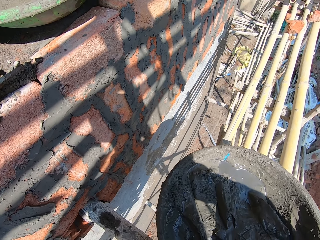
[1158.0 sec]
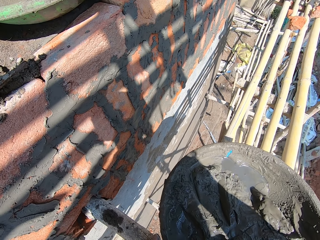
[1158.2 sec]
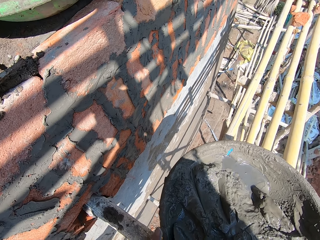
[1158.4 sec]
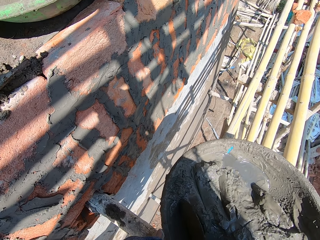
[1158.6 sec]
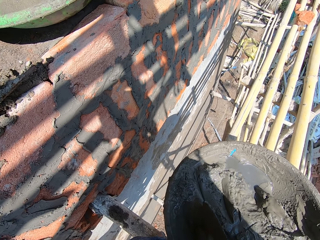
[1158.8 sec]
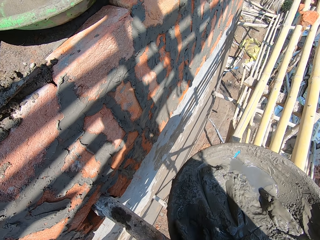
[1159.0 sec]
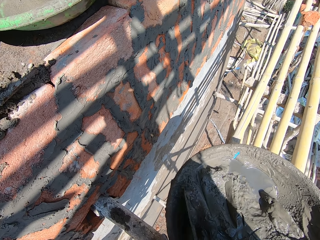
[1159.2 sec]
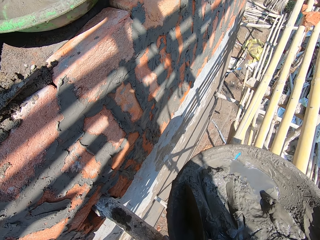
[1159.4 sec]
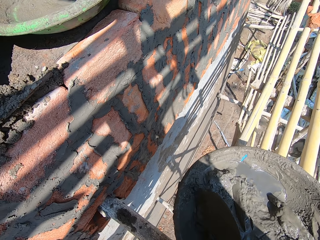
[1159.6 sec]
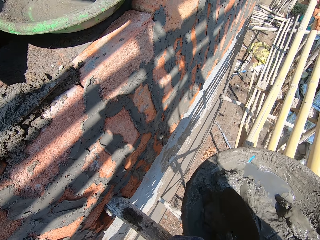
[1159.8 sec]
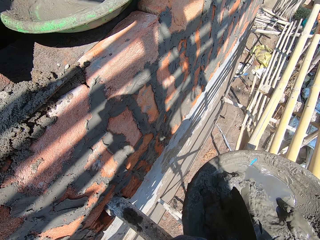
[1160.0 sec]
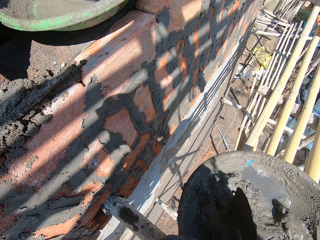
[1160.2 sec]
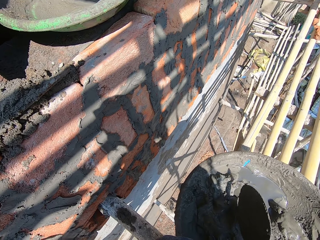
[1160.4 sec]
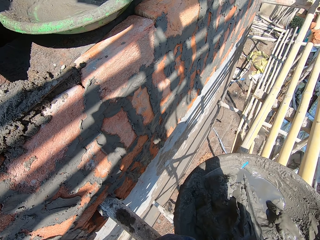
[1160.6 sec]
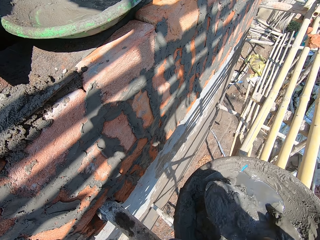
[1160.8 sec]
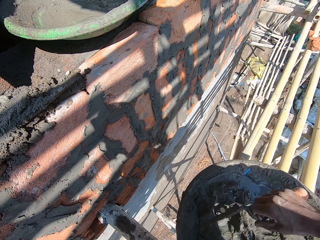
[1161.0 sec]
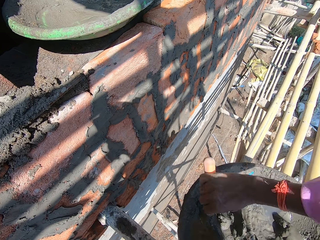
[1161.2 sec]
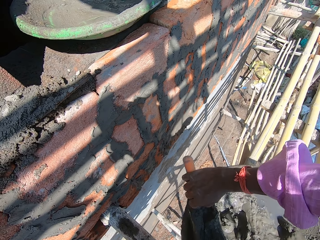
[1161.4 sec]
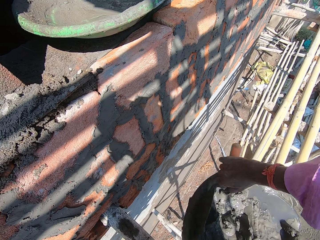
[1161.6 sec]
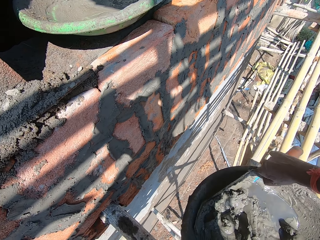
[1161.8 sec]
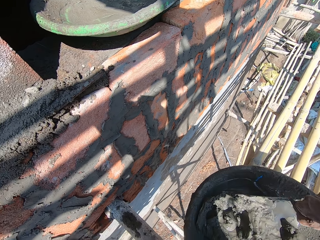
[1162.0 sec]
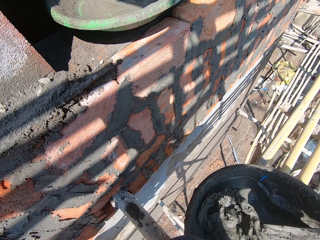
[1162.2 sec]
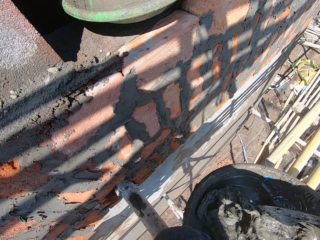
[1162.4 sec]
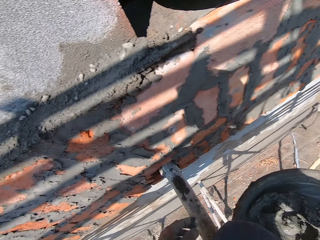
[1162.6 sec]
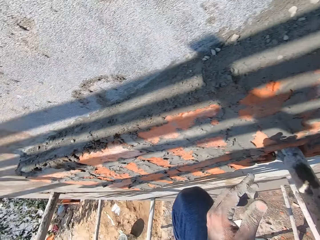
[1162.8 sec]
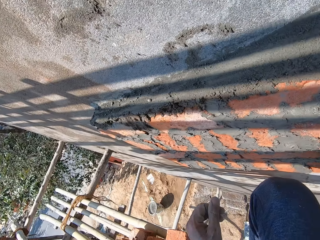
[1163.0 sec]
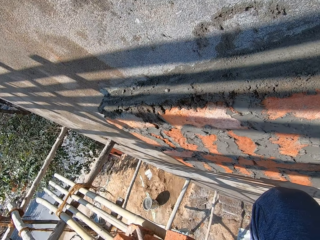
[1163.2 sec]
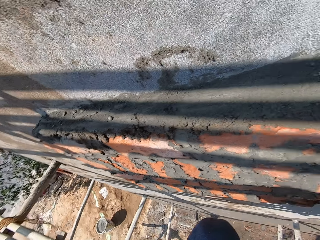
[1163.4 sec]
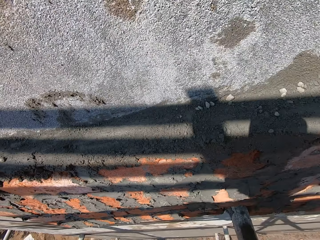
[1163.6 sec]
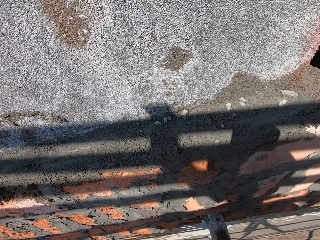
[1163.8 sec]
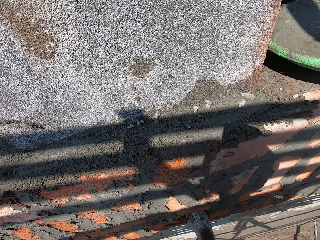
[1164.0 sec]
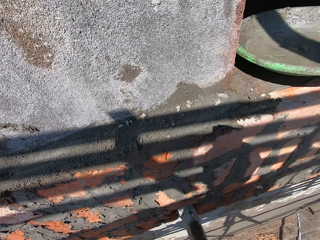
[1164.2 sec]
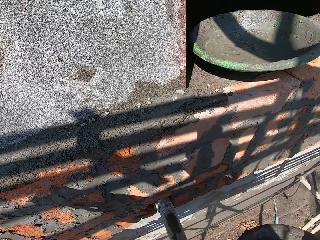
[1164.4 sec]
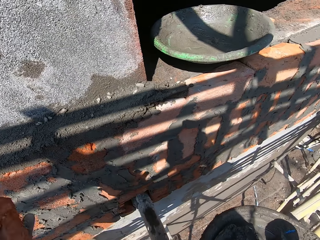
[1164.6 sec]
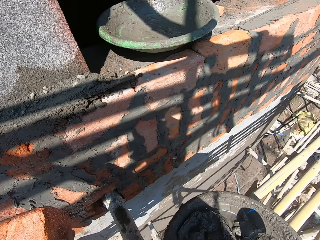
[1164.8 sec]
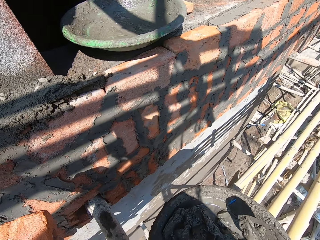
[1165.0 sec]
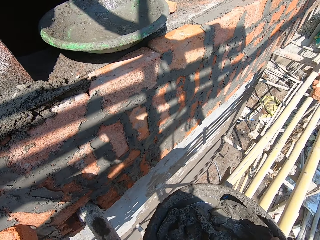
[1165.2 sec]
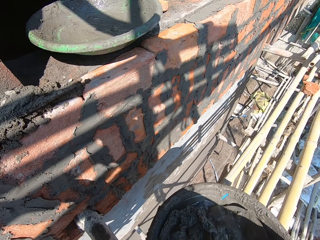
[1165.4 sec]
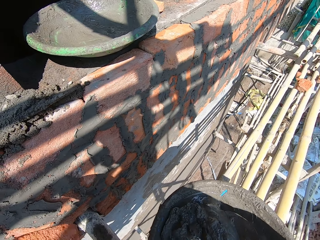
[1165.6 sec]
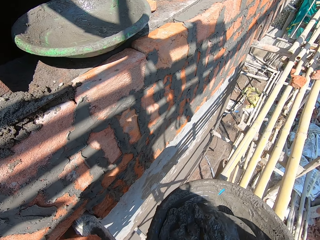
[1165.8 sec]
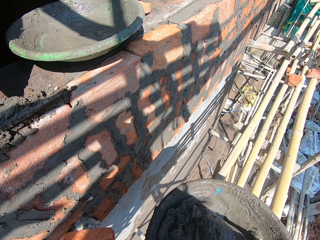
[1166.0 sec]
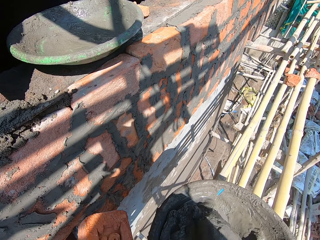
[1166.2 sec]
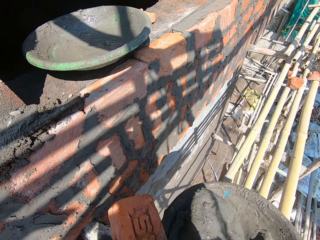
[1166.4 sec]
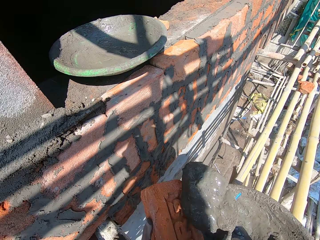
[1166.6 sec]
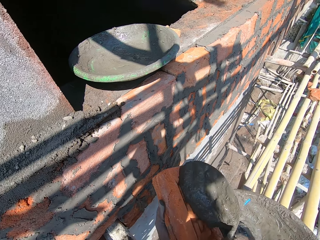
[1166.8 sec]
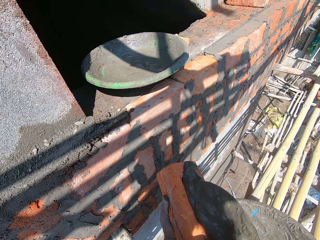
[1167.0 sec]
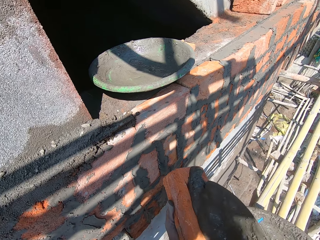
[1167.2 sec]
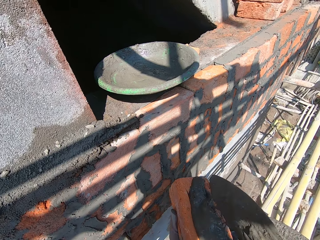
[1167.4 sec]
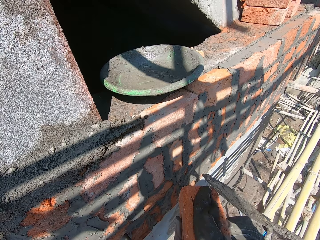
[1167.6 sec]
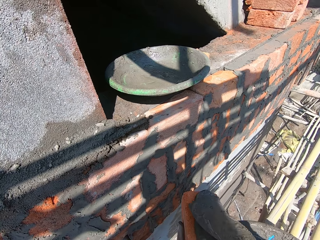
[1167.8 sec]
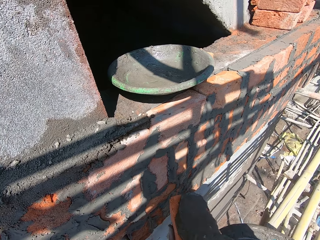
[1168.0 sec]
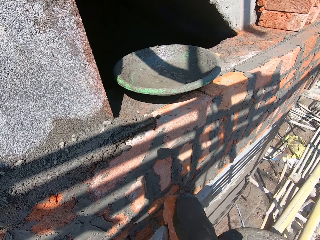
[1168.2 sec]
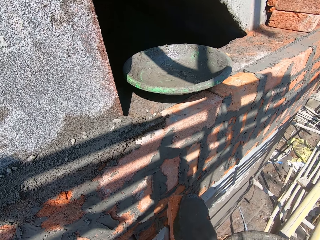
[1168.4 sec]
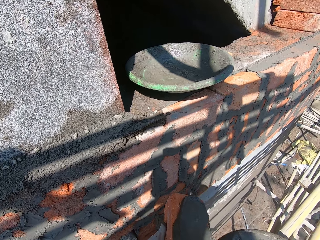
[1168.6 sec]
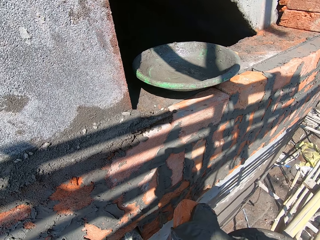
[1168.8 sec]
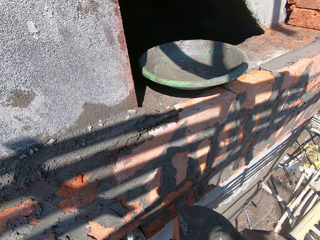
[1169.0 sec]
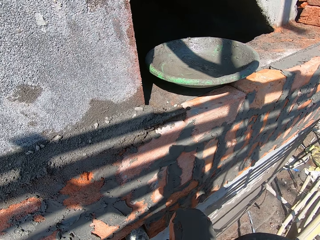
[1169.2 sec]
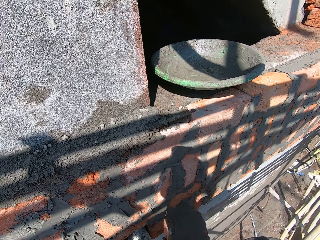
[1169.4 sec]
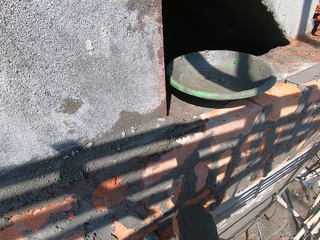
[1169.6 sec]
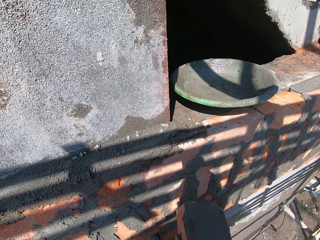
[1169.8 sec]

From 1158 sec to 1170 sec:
The camera wearer holds the mortar pan of wet cement on the scaffolding with his left hand. He takes a clay brick from the scaffolding with his left hand. He turns. He looks around the wall. He scoops some wet cement from the mortar pan of wet cement on the scaffolding with the hand trowel in his right hand. He holds the brick. He drops the wet cement on the hand trowel in his right hand on the clay brick in his left hand. He smears the clay brick in his left hand with the wet cement on the hand trowel in his right hand.

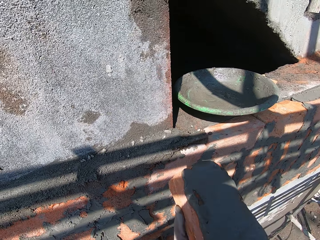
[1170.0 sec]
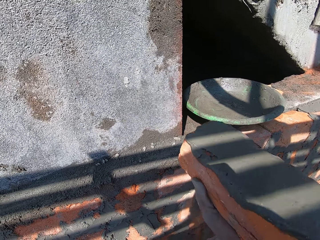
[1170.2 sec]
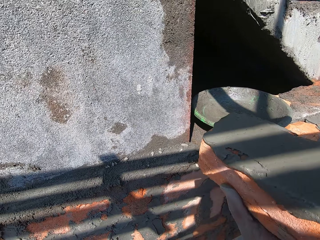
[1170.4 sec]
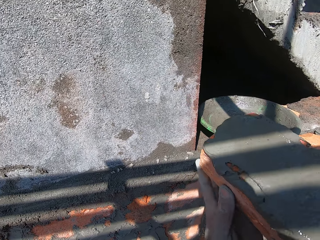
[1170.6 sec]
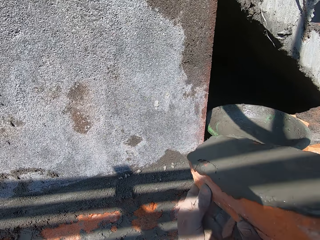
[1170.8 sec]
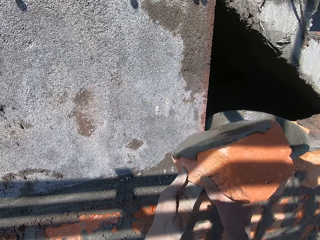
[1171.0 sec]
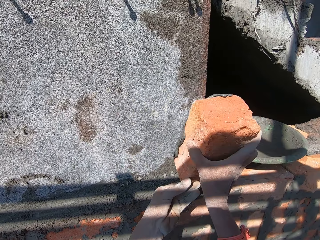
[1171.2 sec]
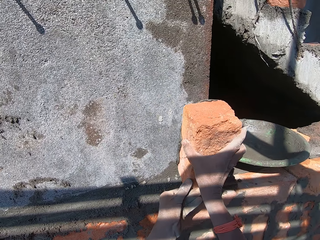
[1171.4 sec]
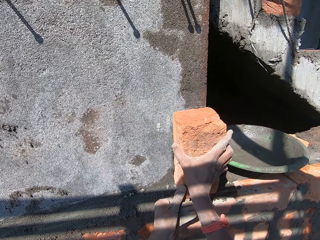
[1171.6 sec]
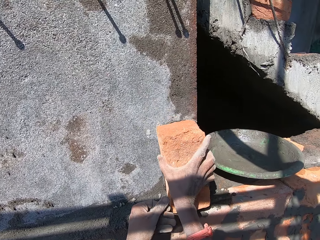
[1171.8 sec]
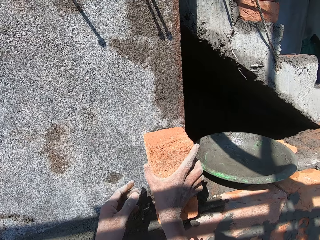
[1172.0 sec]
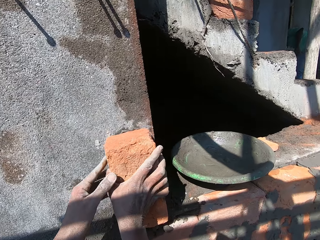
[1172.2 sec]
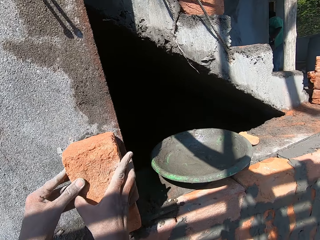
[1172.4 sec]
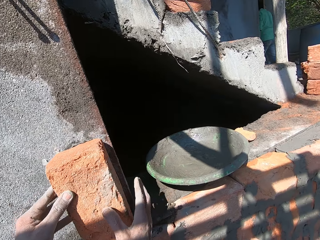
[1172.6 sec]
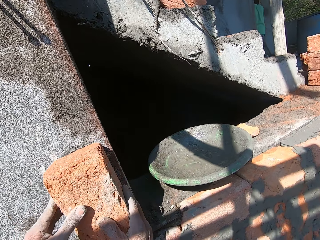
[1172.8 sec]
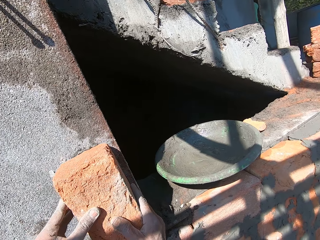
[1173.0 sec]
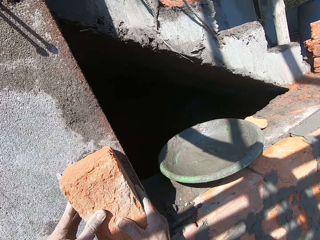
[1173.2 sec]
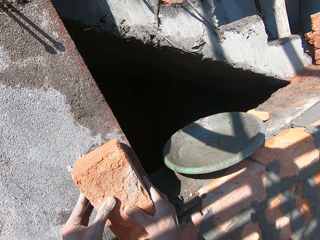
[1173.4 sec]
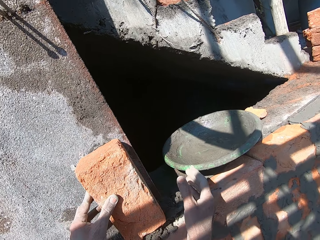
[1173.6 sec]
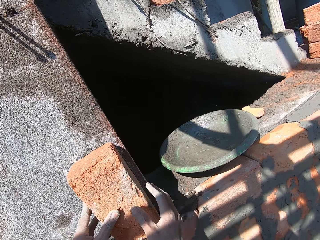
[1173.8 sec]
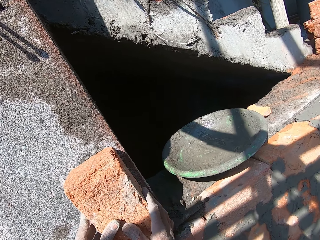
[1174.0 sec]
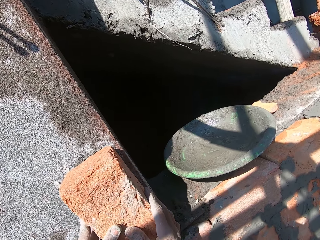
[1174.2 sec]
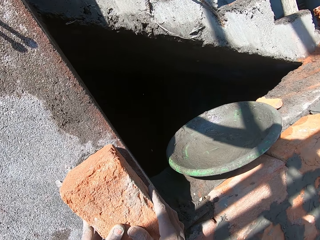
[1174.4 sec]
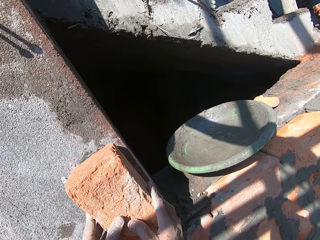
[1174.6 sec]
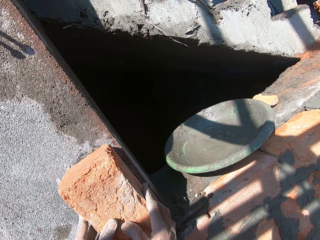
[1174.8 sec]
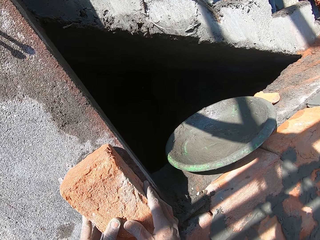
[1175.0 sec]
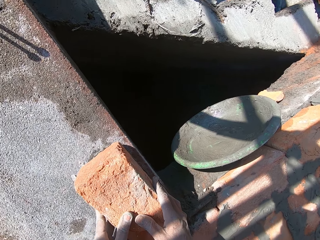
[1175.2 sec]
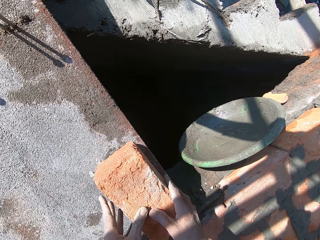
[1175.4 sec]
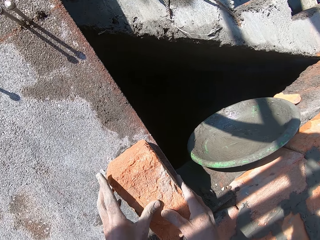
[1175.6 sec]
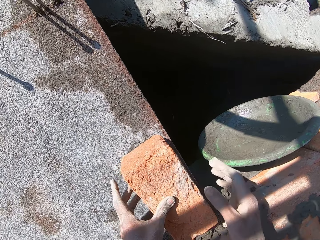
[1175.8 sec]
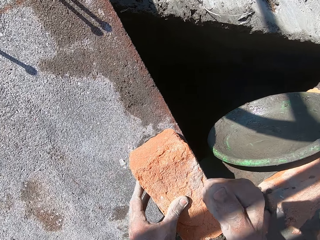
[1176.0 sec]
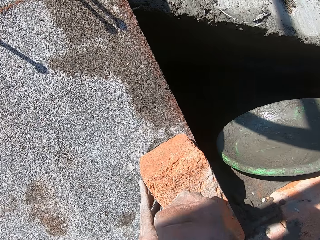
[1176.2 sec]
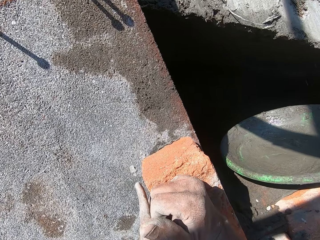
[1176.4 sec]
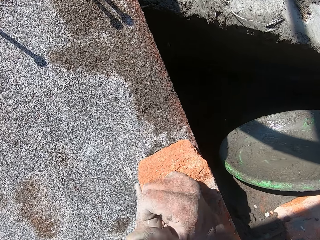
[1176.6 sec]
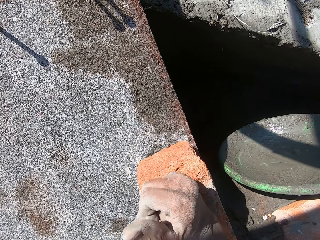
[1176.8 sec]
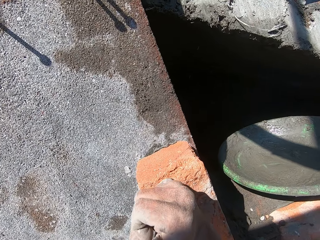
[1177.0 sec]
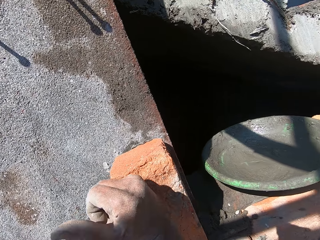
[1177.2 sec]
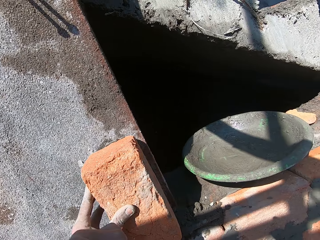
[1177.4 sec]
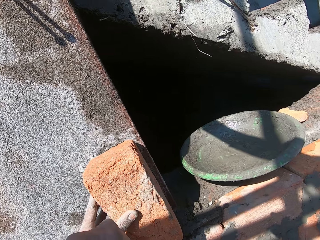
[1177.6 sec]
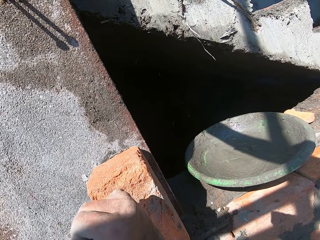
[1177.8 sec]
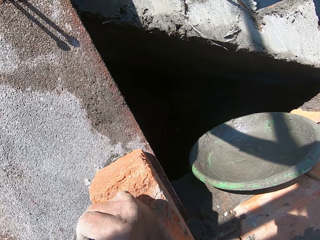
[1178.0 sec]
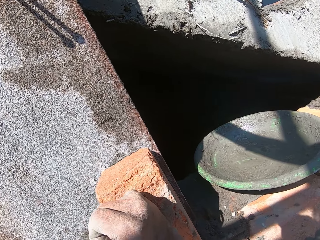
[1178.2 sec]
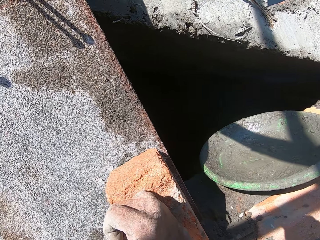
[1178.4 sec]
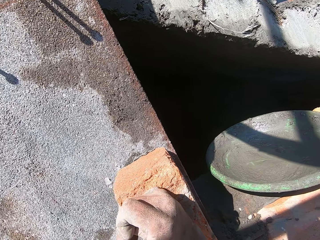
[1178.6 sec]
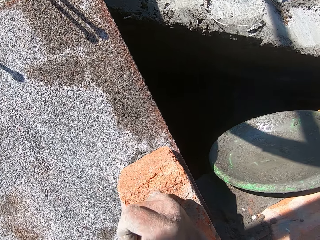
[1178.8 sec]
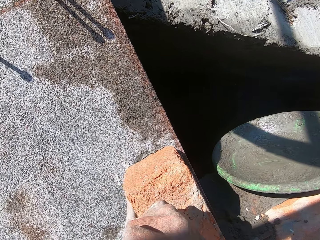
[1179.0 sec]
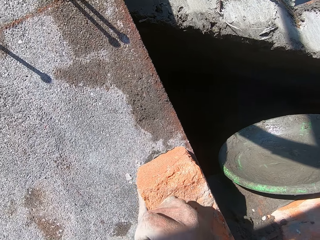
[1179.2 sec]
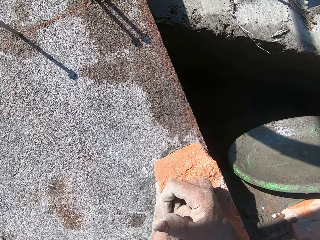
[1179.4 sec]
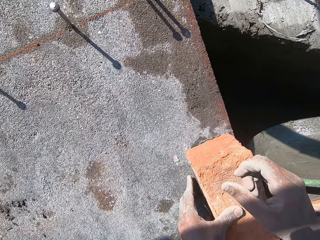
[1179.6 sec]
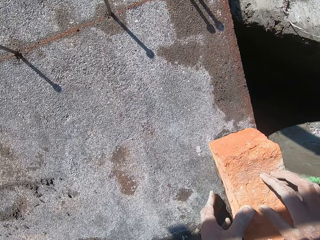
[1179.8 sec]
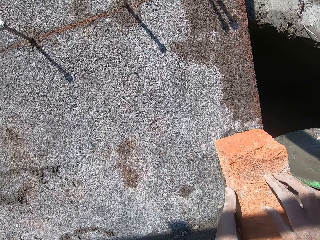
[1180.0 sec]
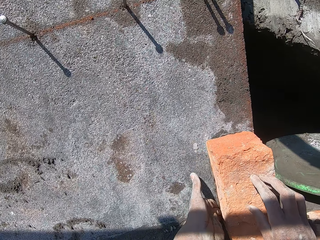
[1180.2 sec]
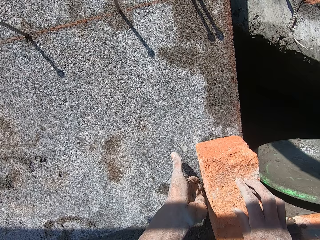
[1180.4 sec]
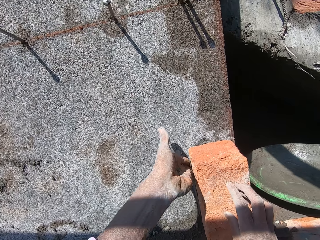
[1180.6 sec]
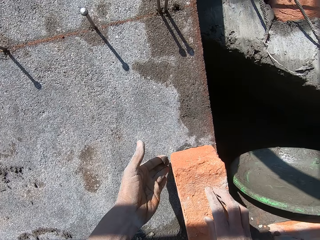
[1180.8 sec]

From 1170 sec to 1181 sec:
The camera wearer places the clay brick with the wet cement in his left hand on the wall with both hands. He holds the brick with both hands. He builds the wall. He fixes the brick well with both hands. He holds the clay brick with the wet cement on the wall with his left hand. He hits the clay brick with the wet cement on the wall with his right fist. He places his right hand on the clay brick with the wet cement on the wall. He scoops excess cement on the wall with his left hand. He smoothens concrete on the brick.
